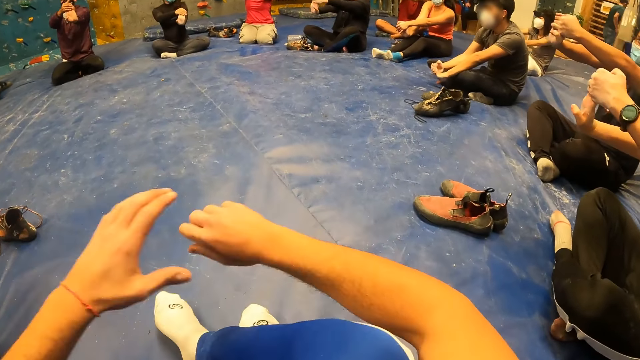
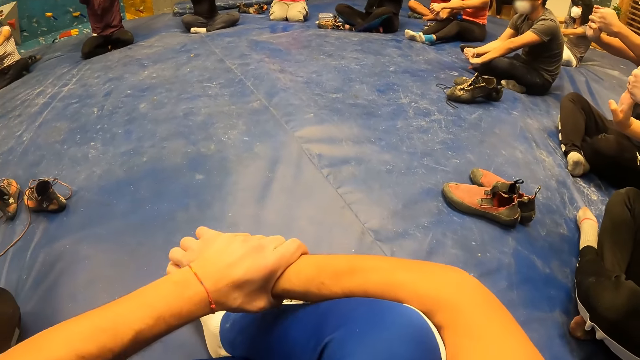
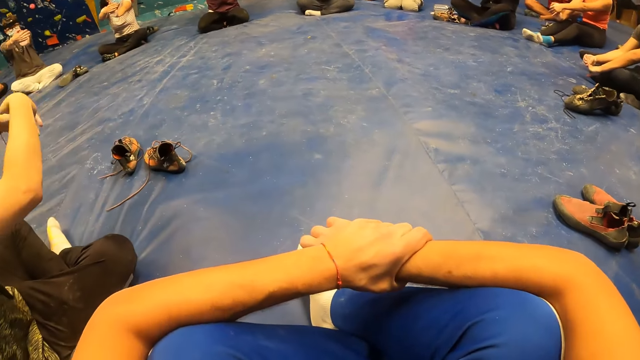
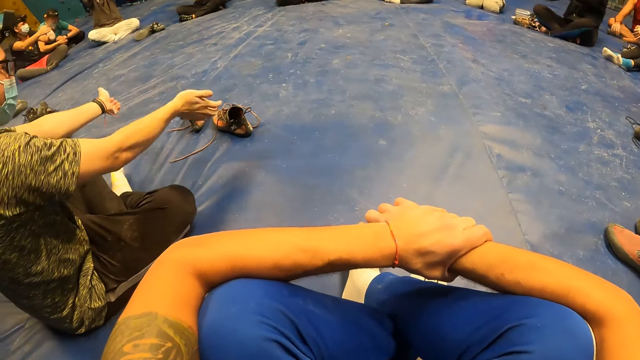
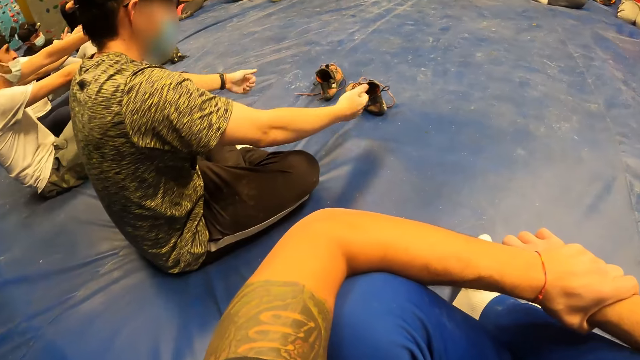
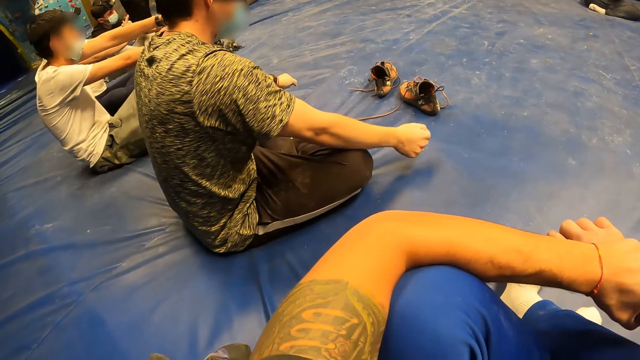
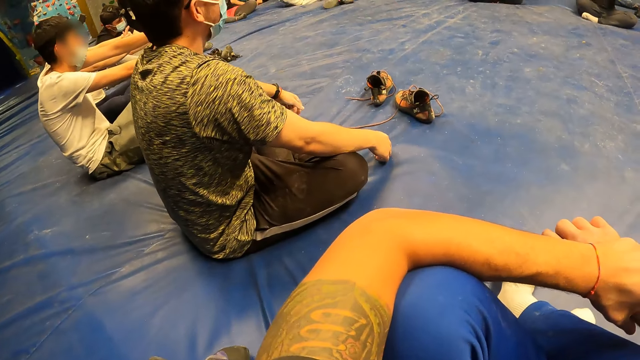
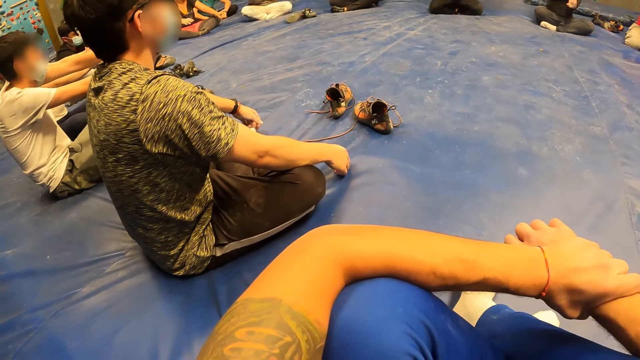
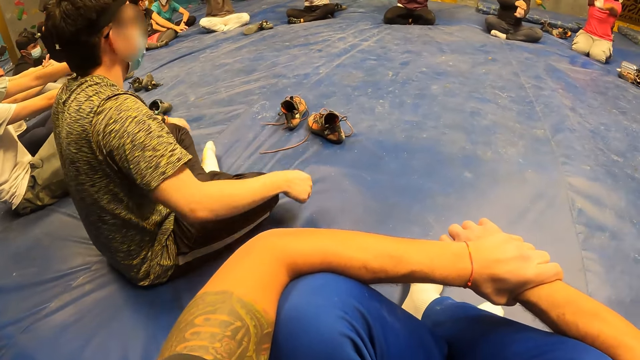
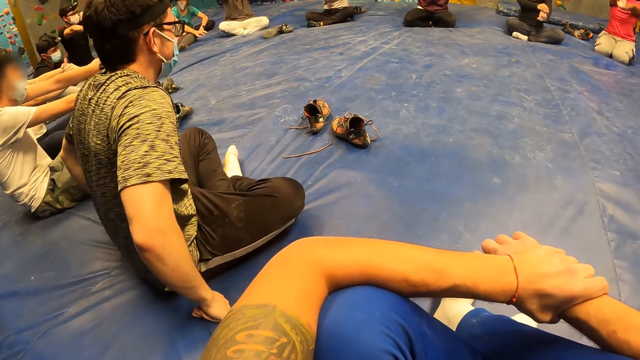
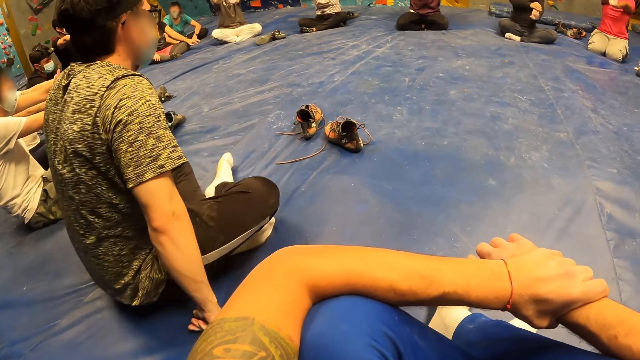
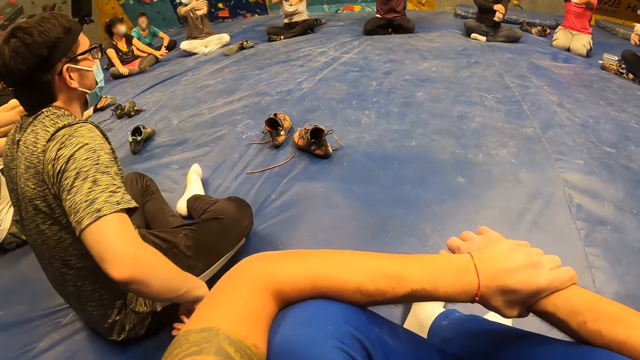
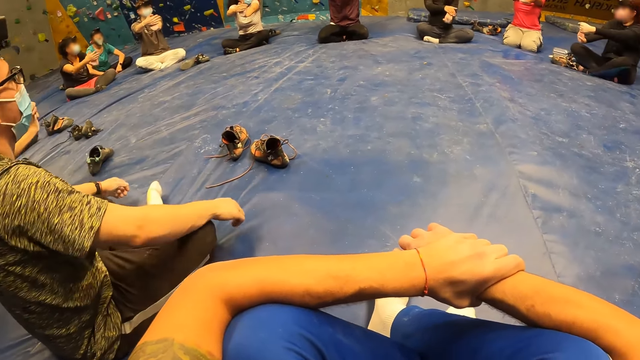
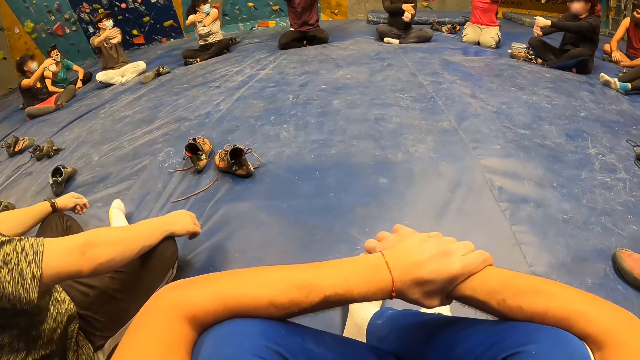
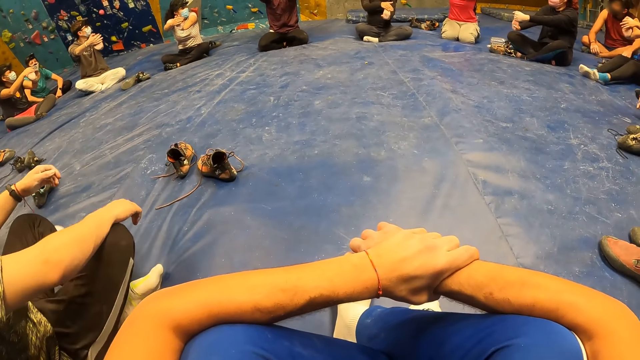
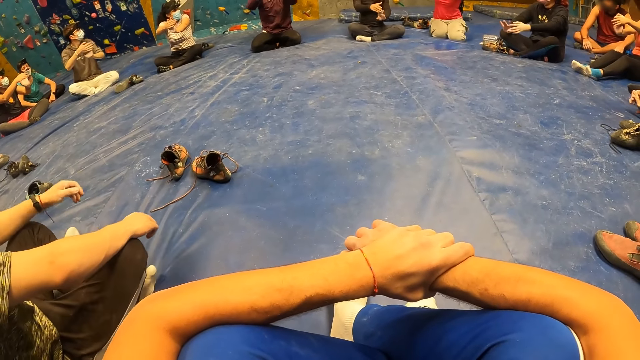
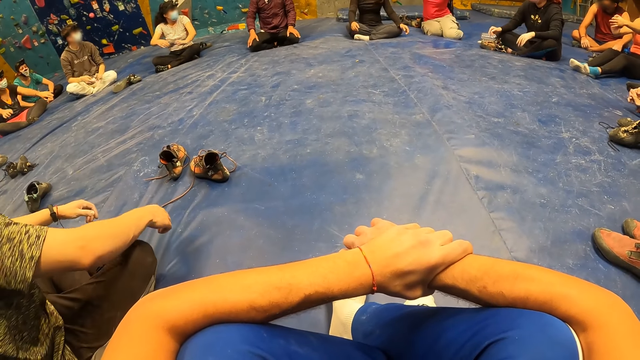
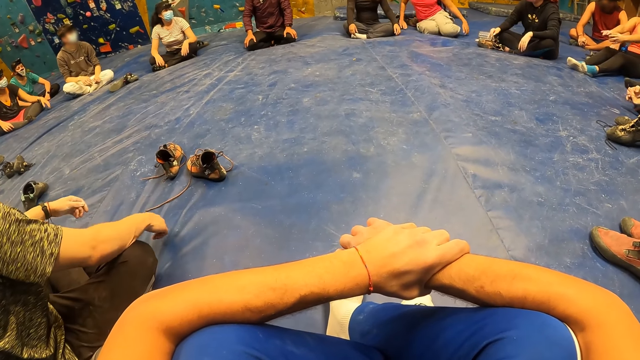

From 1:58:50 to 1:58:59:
A person touches the ground.

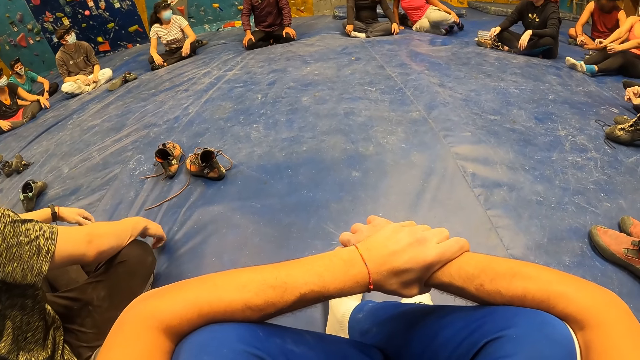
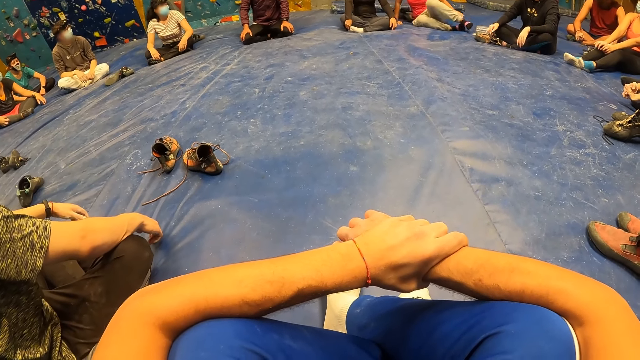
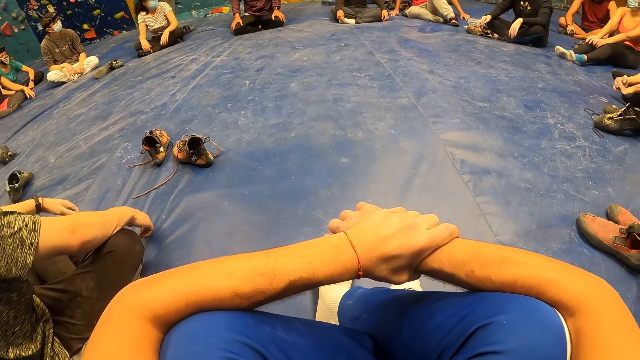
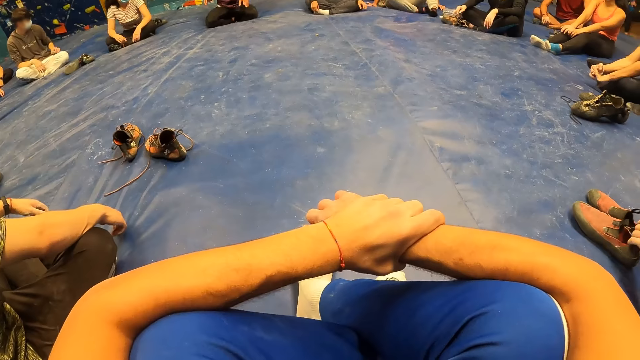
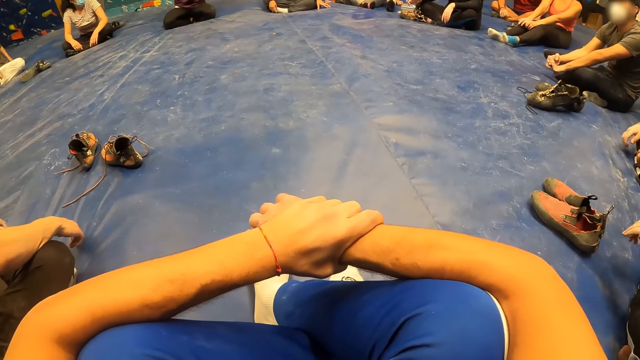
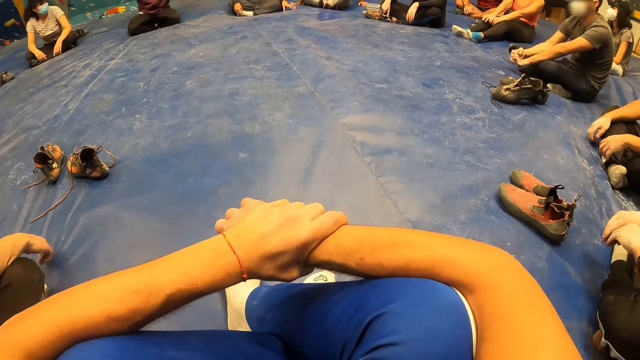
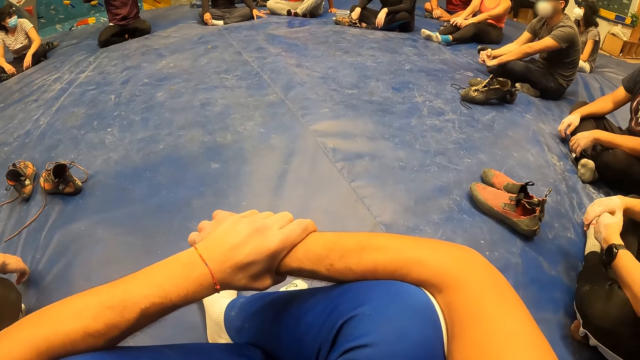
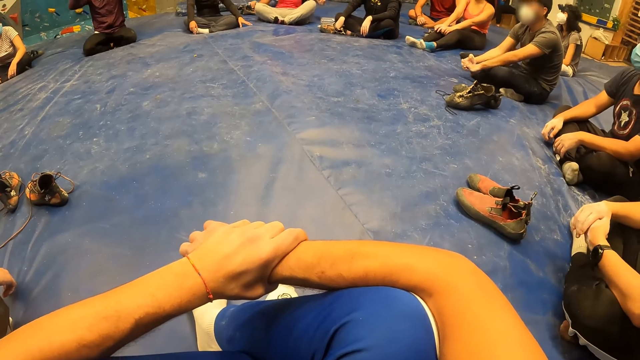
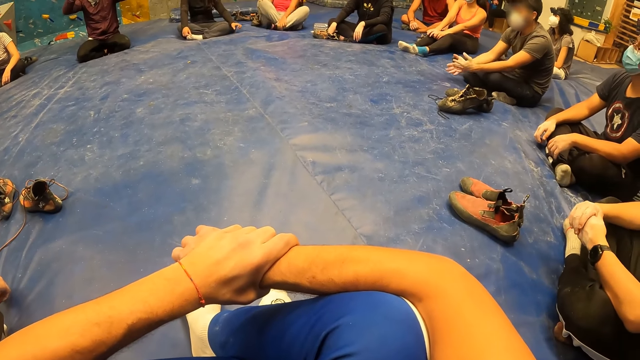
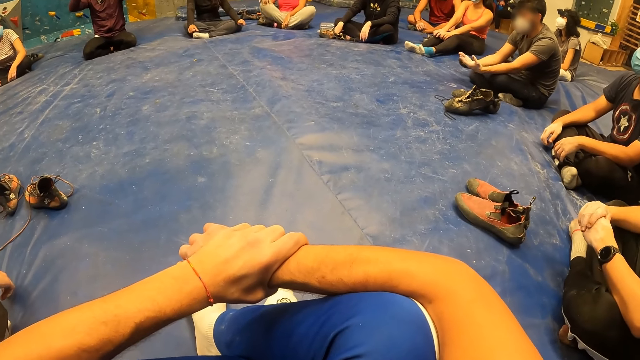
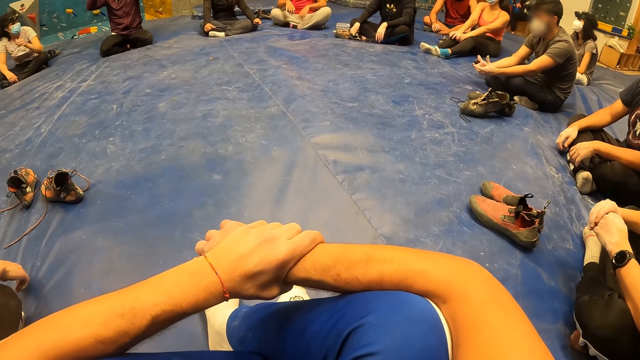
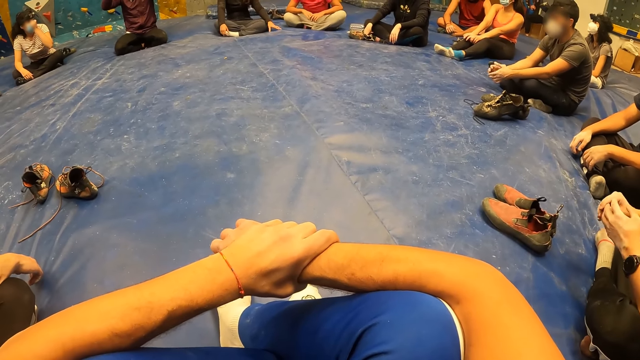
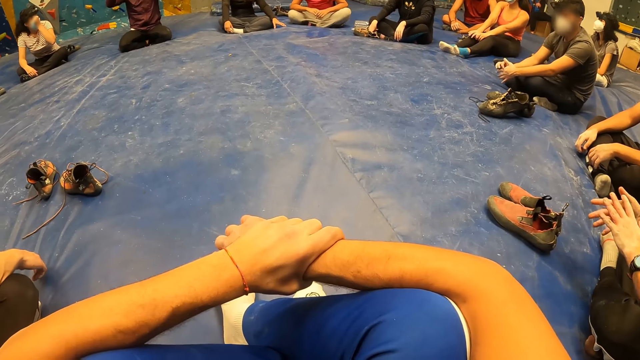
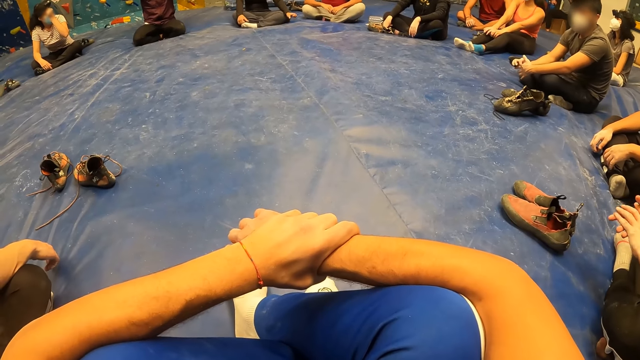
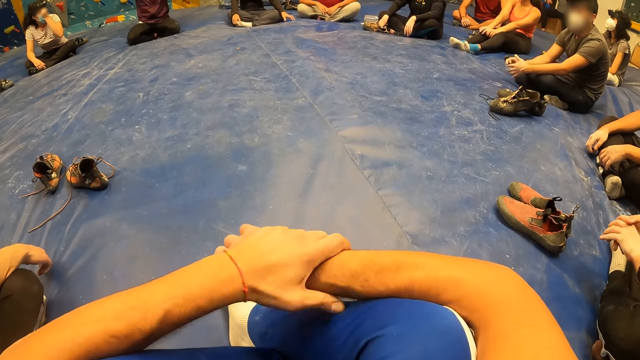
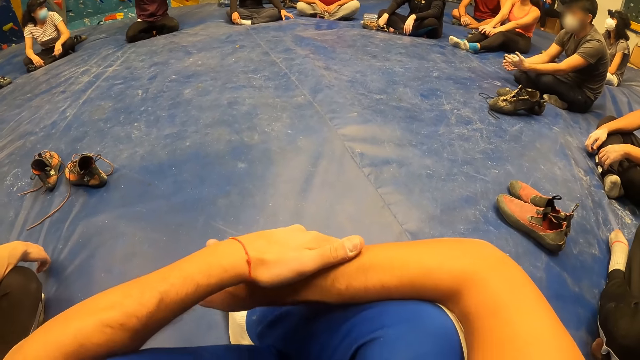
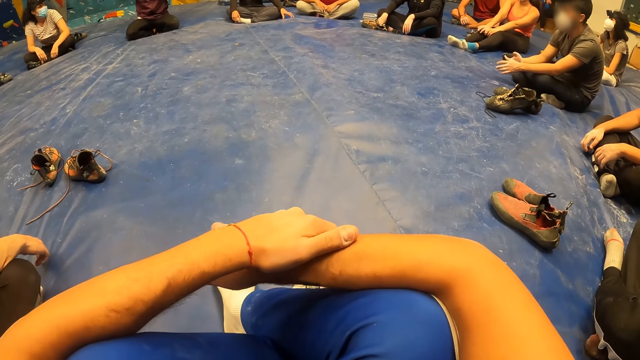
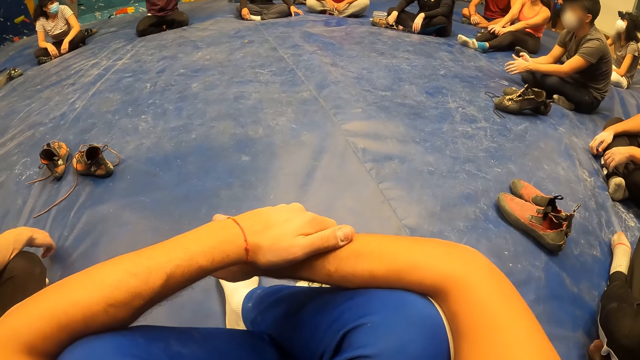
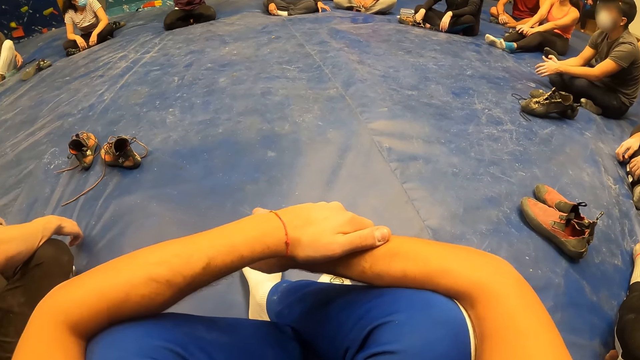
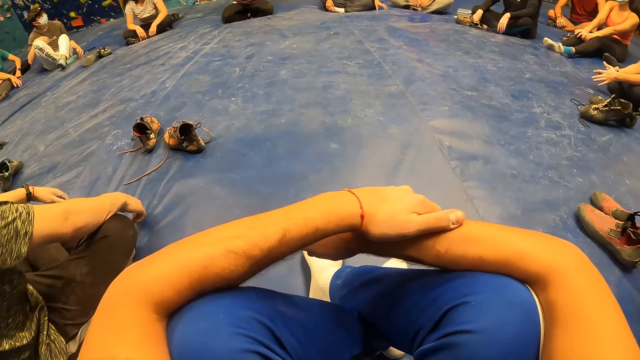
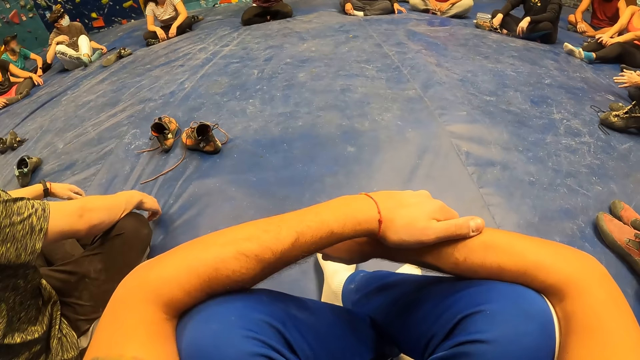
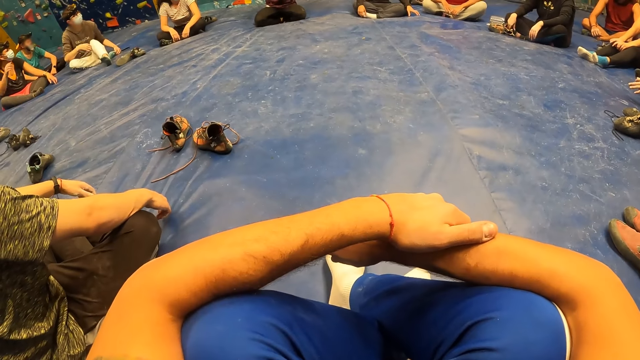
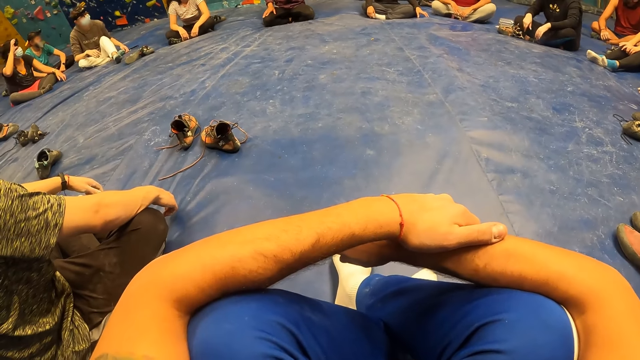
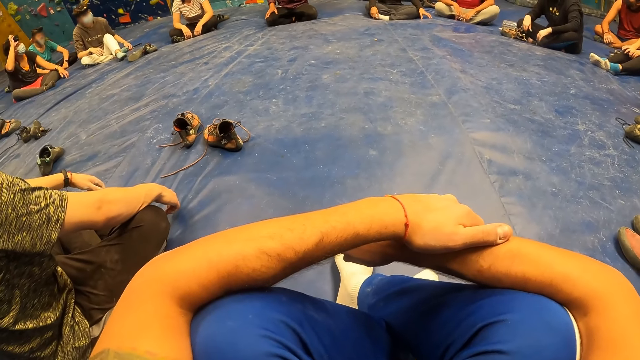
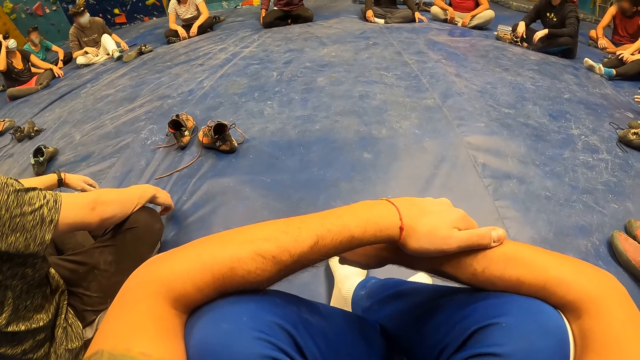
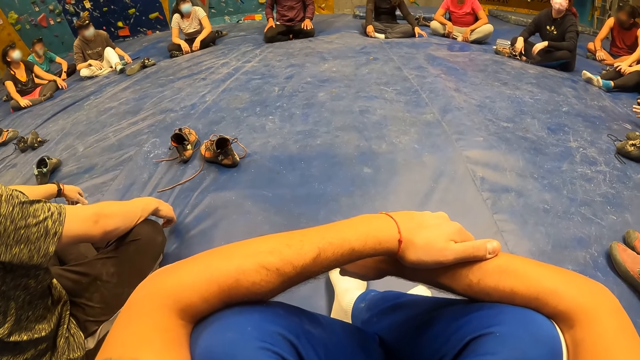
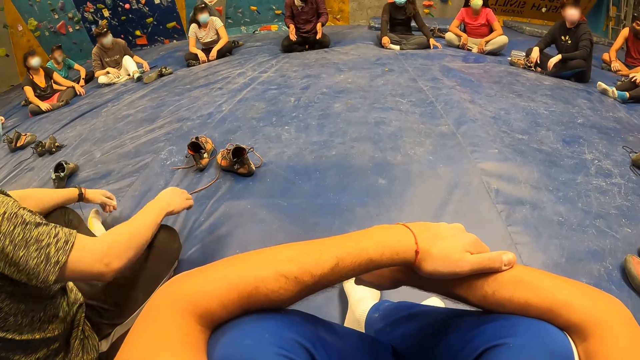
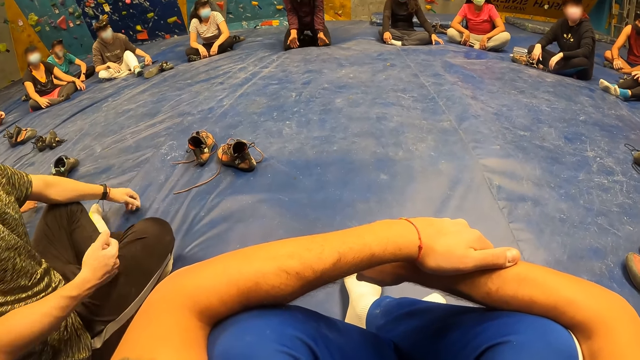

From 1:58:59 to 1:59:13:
A man interacts with the camera wearer and the group of people. The man touches the face.
